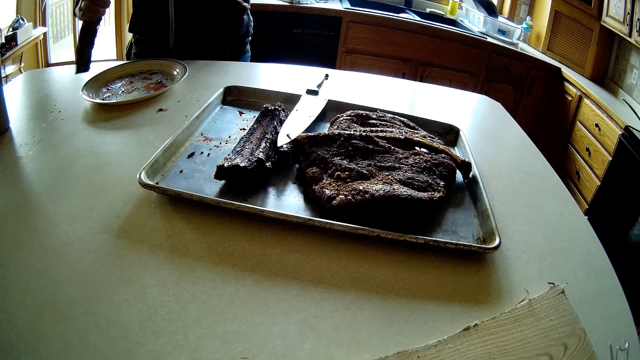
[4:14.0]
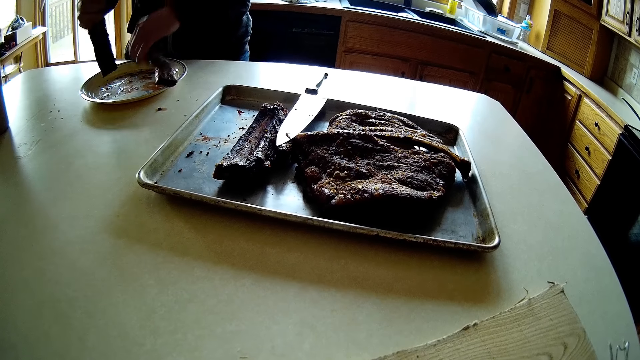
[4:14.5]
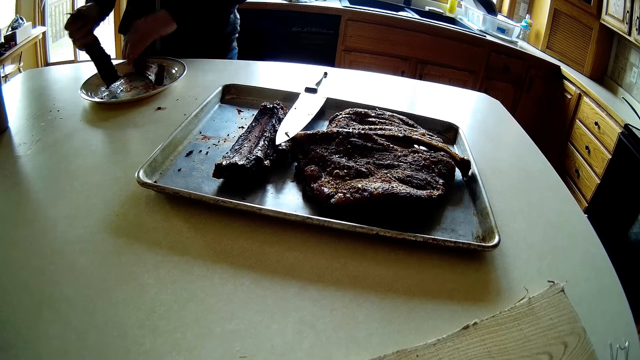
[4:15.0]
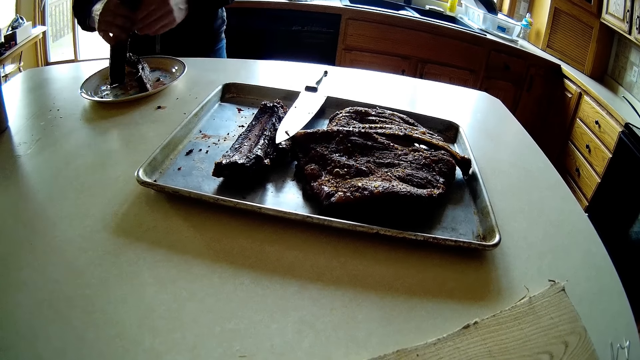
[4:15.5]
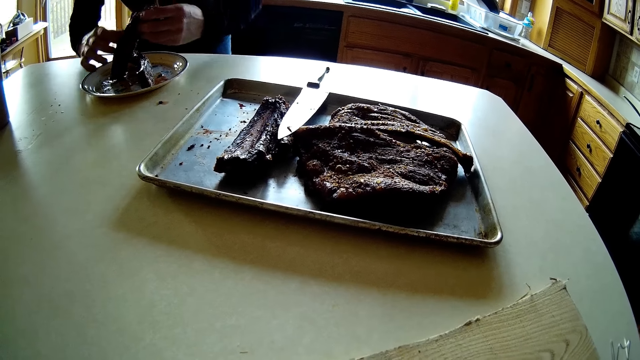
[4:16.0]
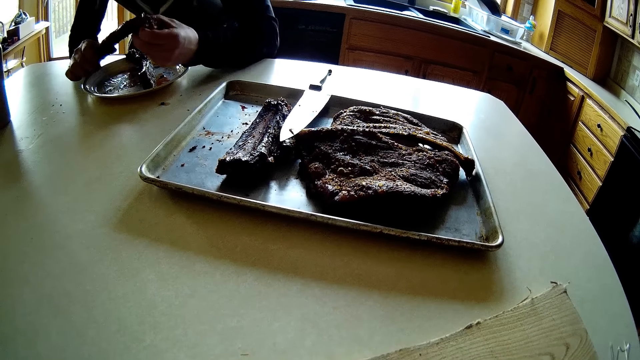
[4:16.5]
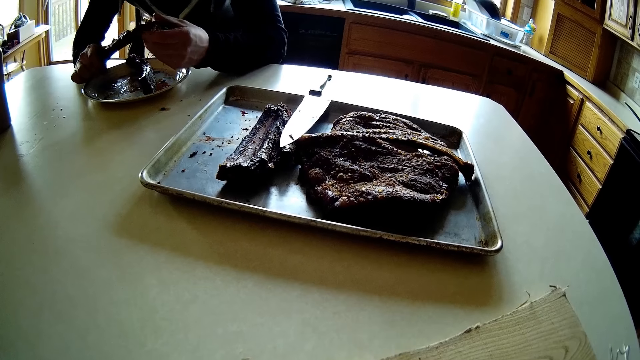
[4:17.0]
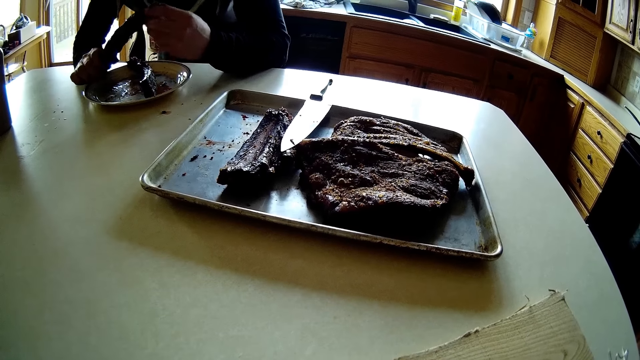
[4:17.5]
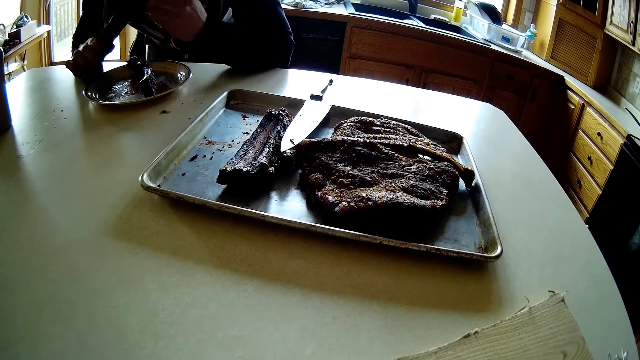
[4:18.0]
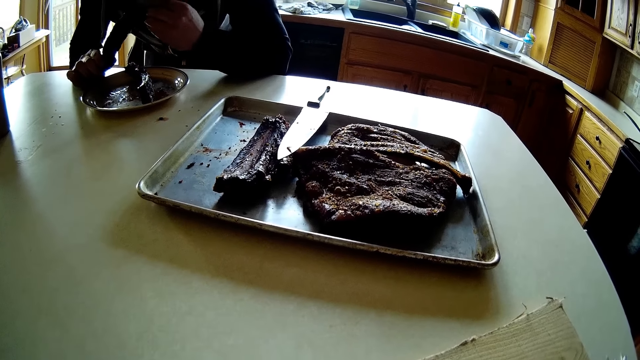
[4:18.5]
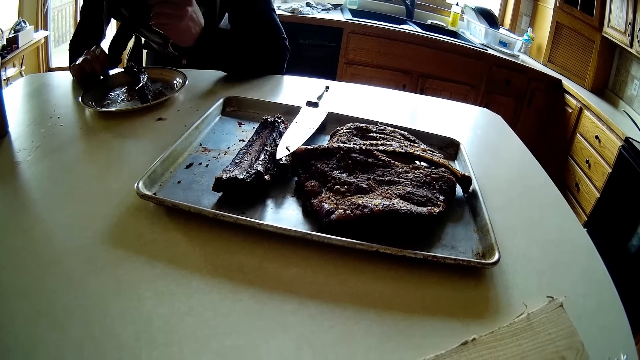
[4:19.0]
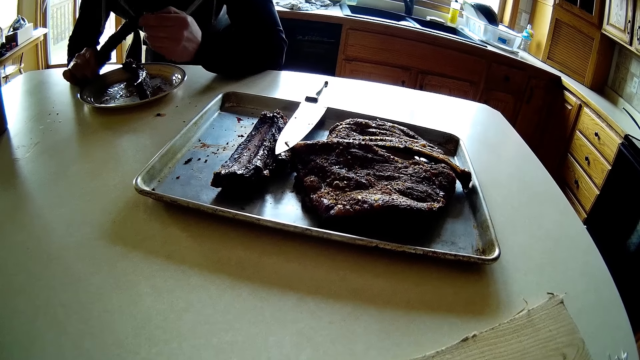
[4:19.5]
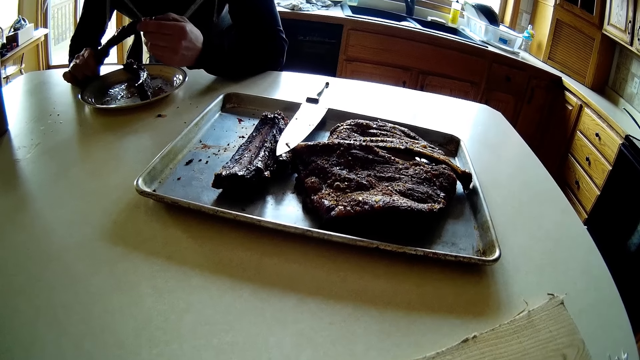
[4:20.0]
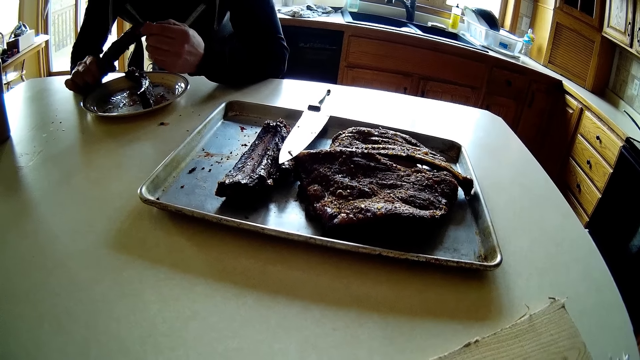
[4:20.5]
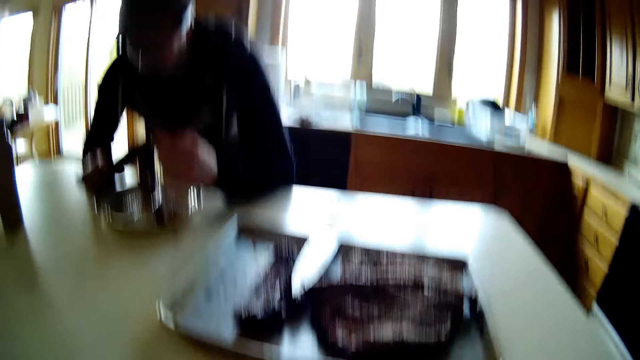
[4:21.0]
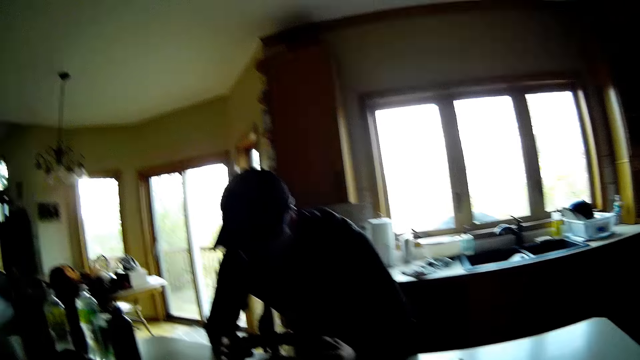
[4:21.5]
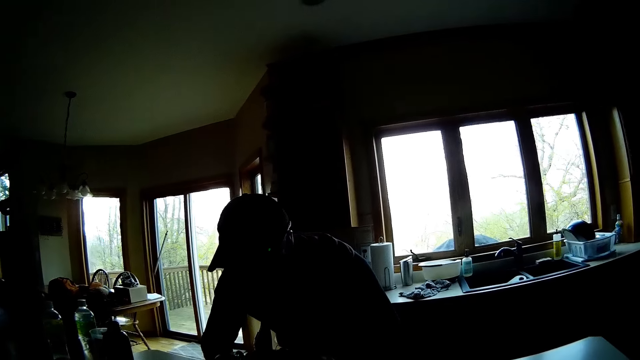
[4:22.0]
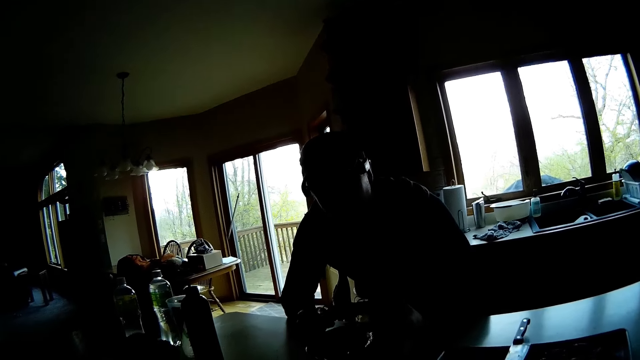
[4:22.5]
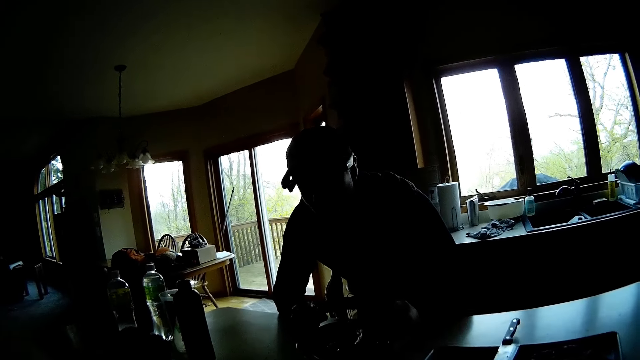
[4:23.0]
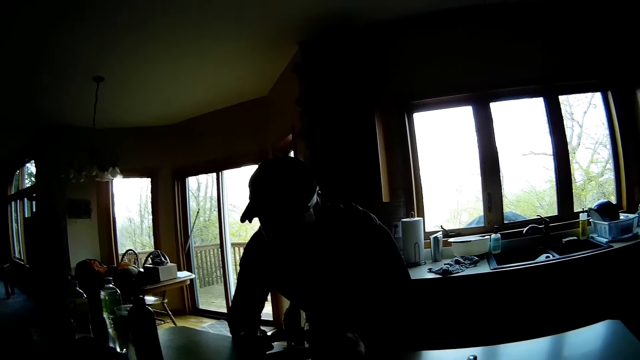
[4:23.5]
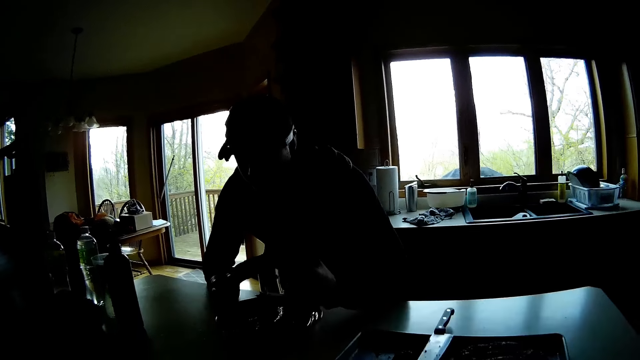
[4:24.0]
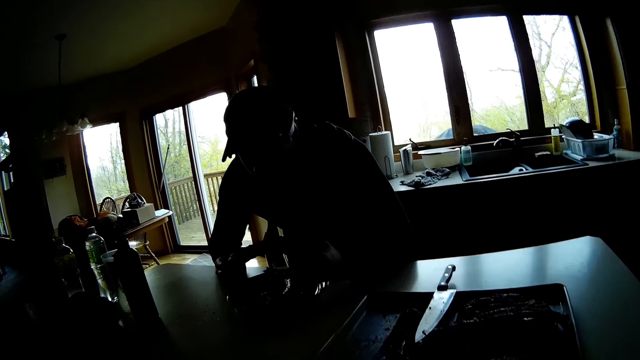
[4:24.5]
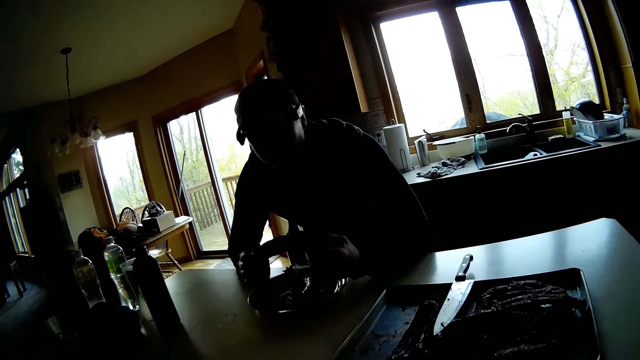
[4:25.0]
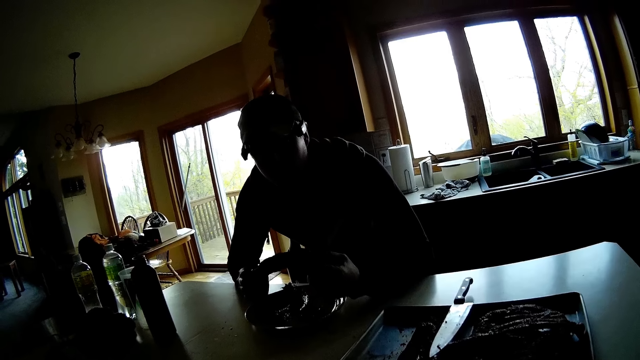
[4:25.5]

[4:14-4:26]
The man drops a piece of meat on the plate on the table with his left hand. The camera wearer talks with the man. The man eats the piece of meat in his two hands. The camera wearer converses with the man.

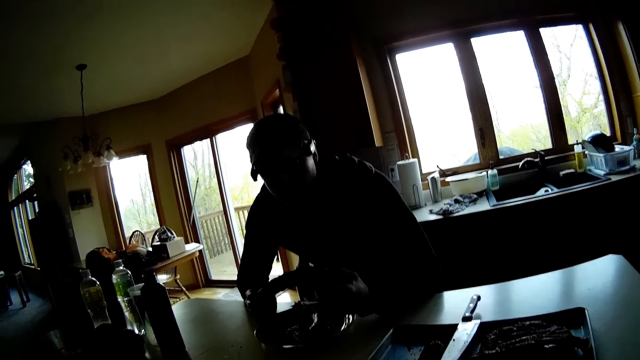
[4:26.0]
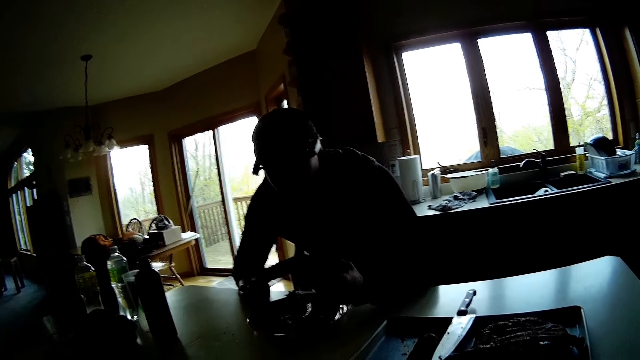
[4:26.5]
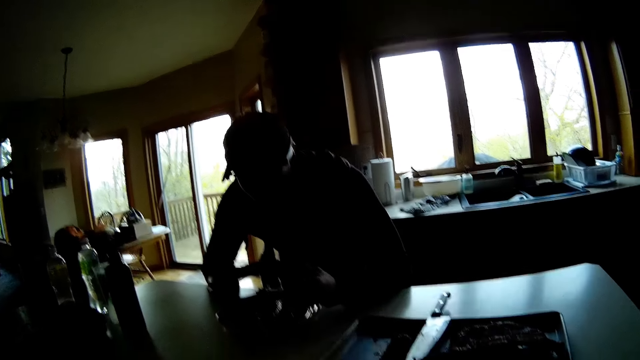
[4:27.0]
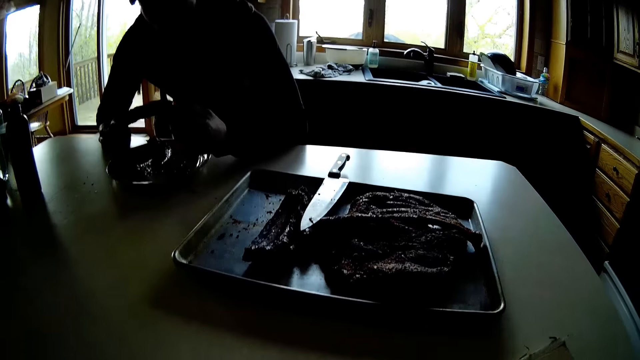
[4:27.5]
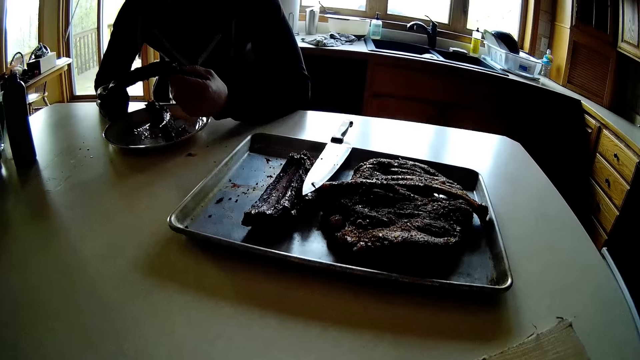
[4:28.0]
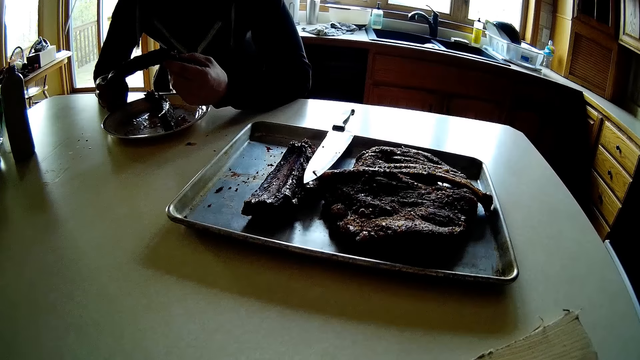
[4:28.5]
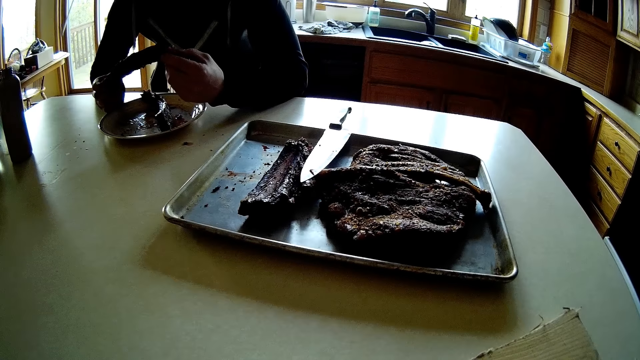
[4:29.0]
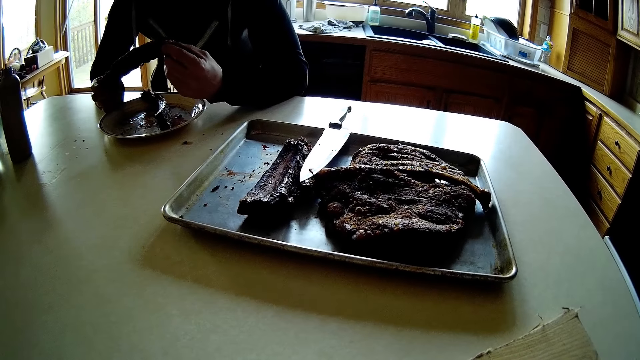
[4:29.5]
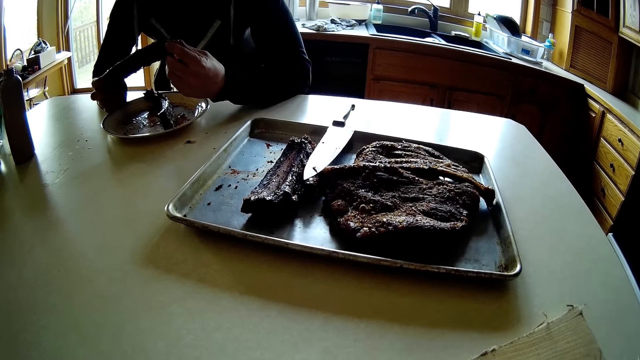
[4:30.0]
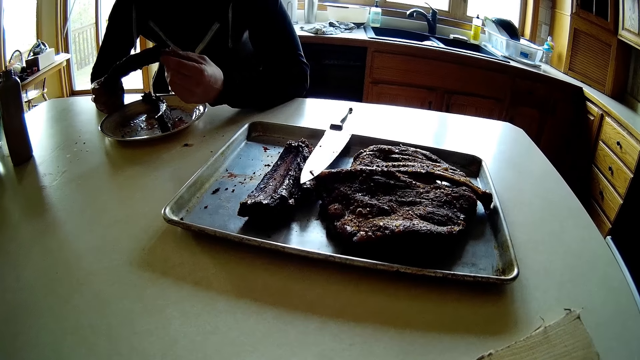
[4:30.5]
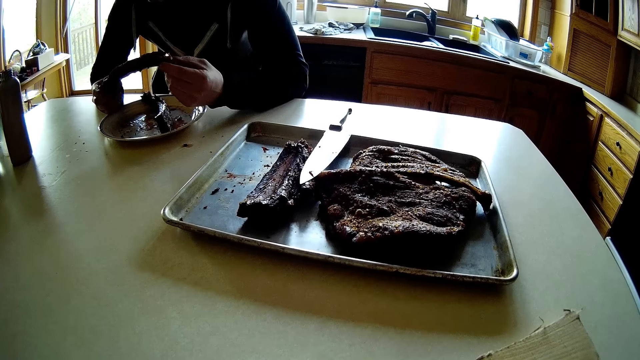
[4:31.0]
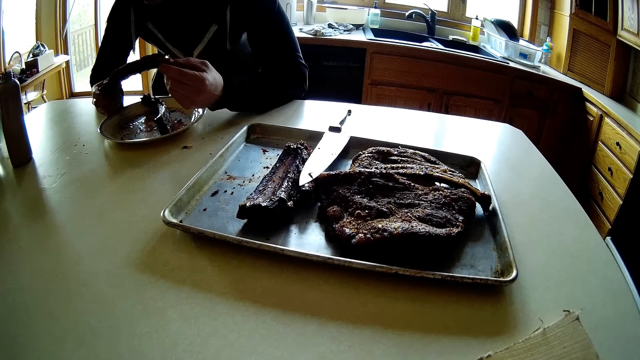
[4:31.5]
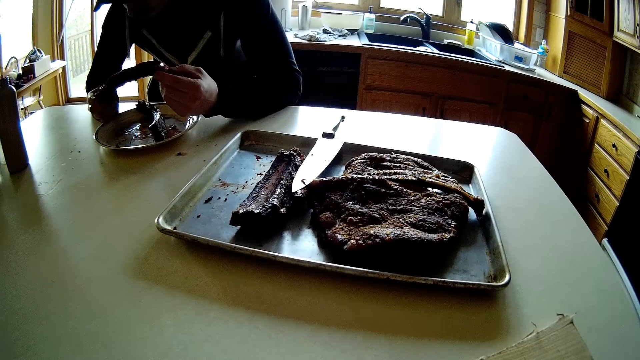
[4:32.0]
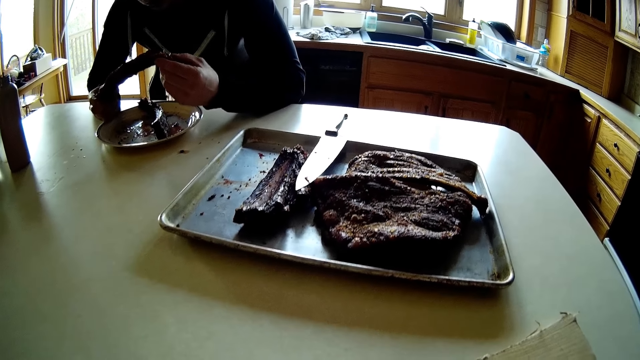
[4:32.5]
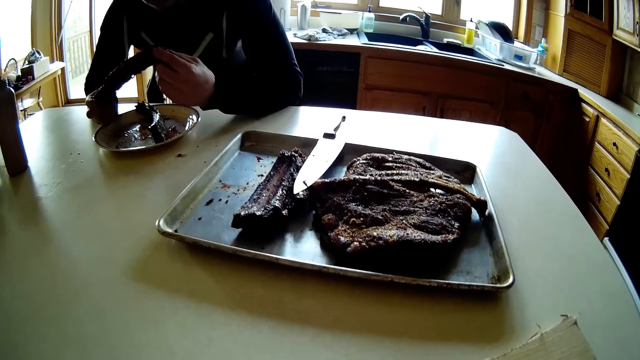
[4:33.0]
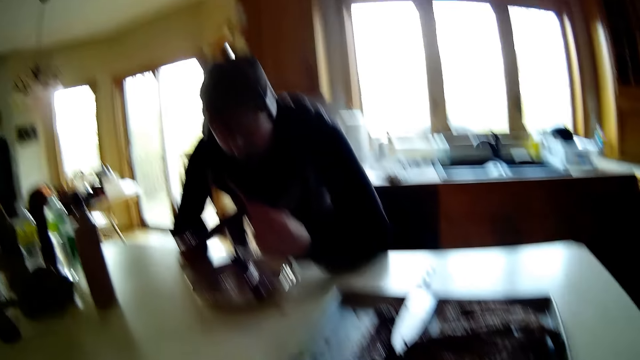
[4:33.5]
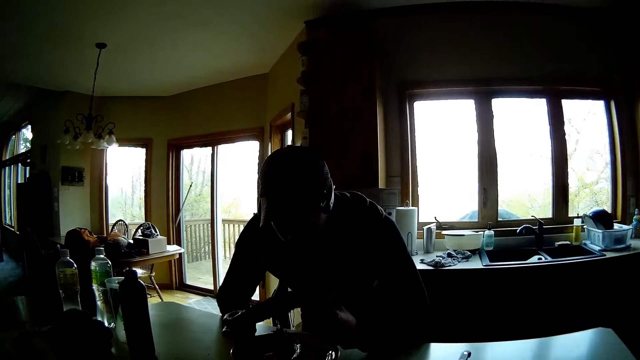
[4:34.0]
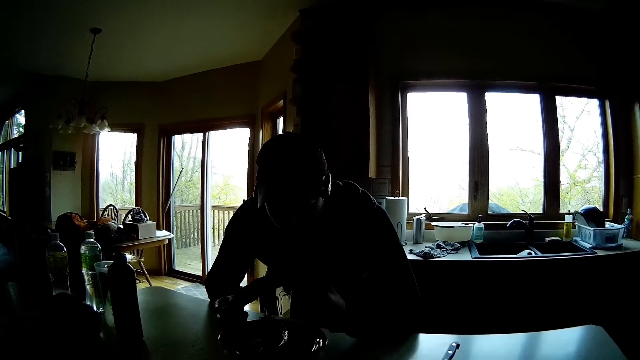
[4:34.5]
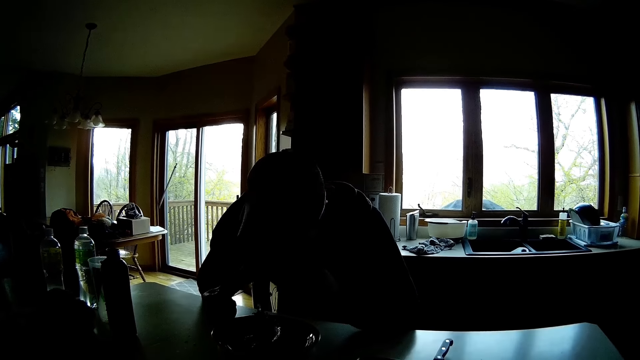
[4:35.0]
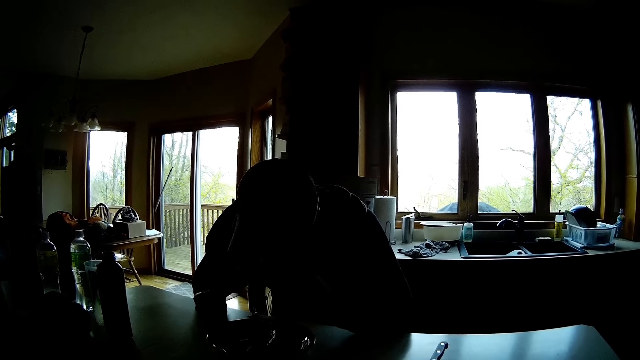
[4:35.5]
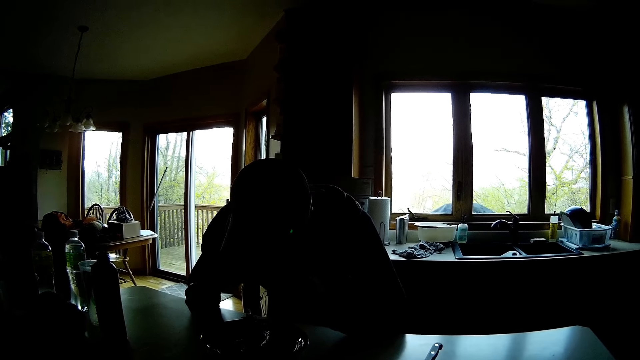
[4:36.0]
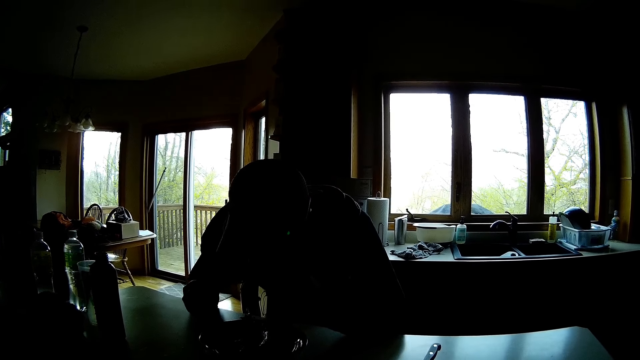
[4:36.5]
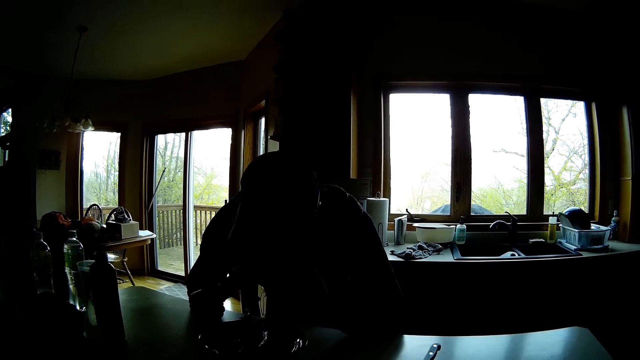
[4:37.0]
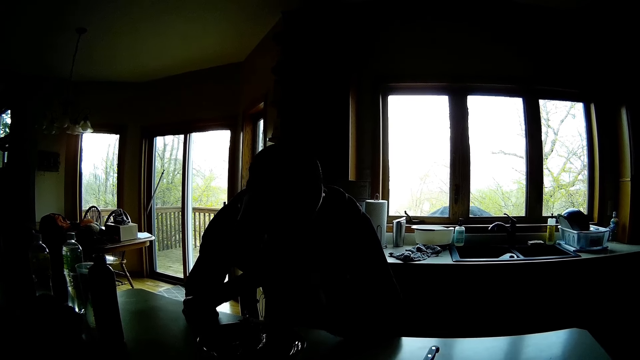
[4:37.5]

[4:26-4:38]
The camera wearer looks at the table. They converse with the man. The man eats the piece of meat in his two hands.
